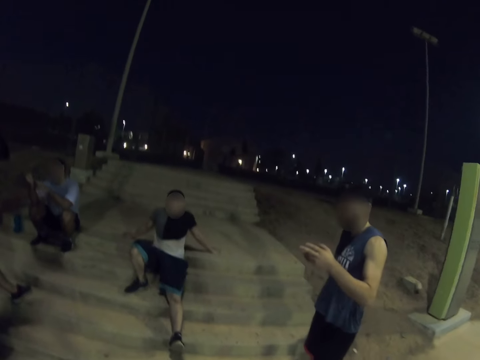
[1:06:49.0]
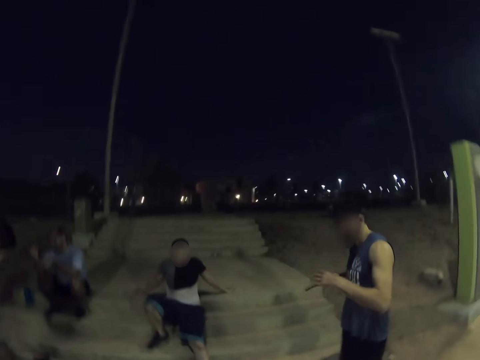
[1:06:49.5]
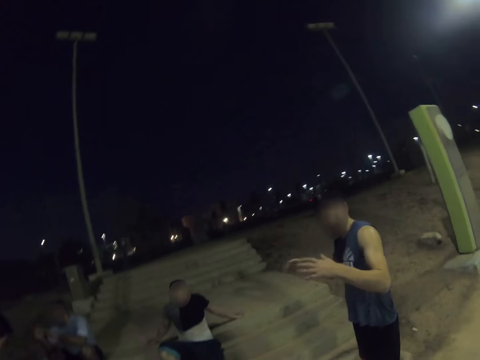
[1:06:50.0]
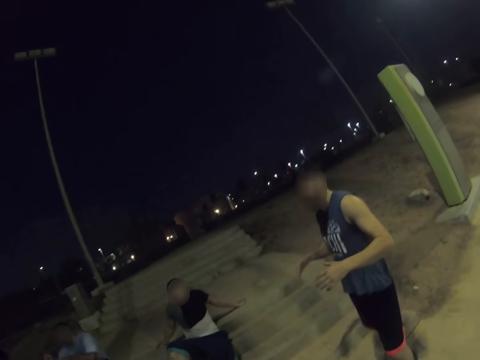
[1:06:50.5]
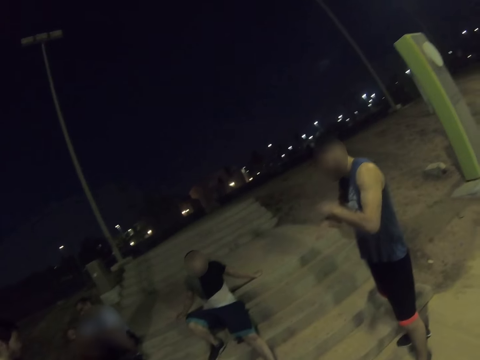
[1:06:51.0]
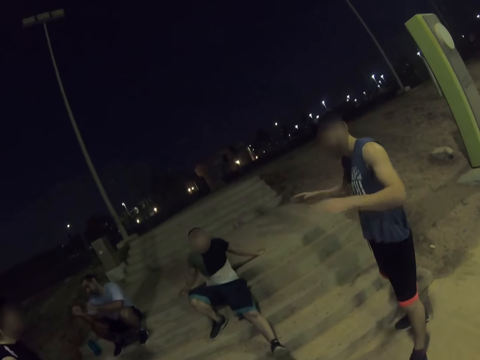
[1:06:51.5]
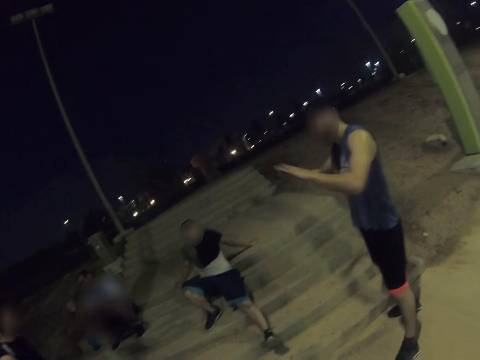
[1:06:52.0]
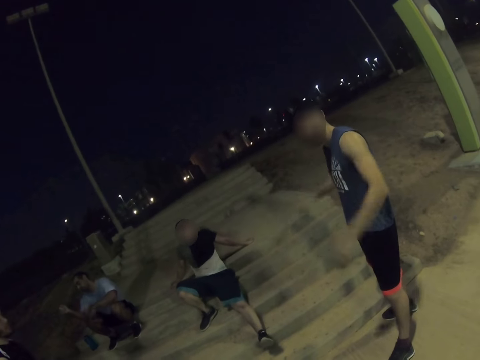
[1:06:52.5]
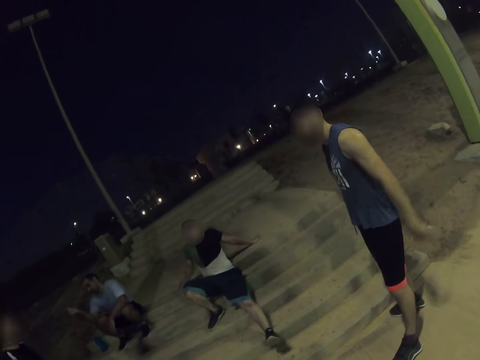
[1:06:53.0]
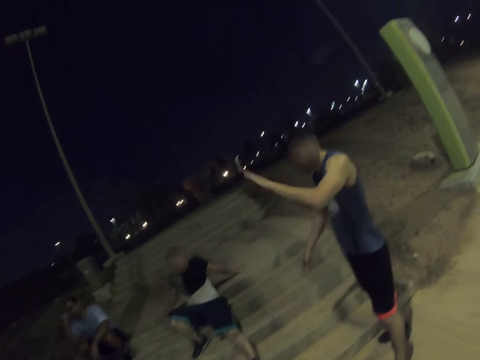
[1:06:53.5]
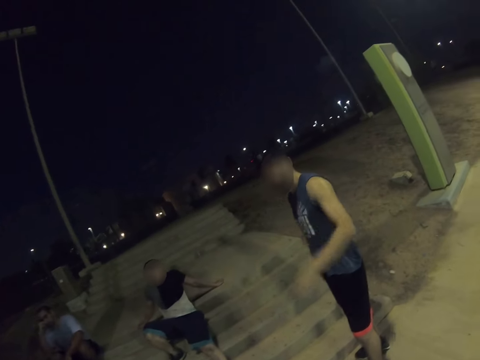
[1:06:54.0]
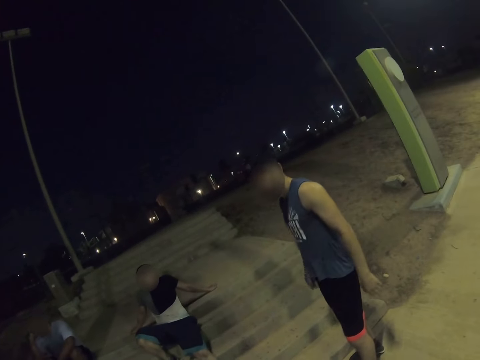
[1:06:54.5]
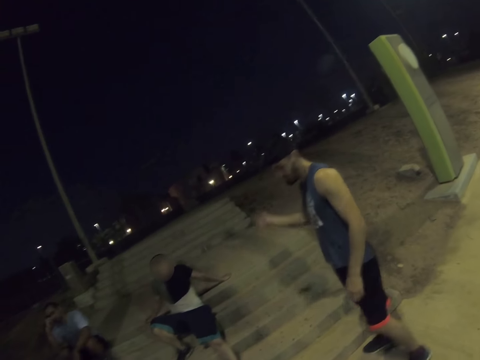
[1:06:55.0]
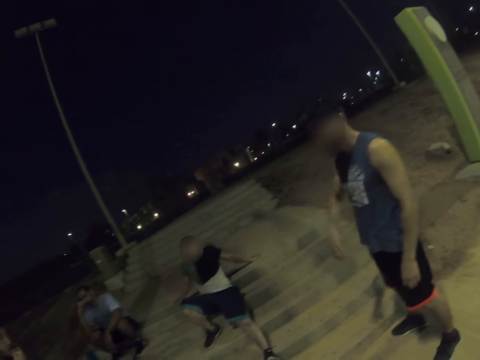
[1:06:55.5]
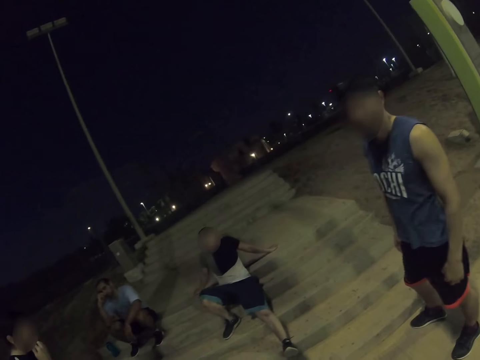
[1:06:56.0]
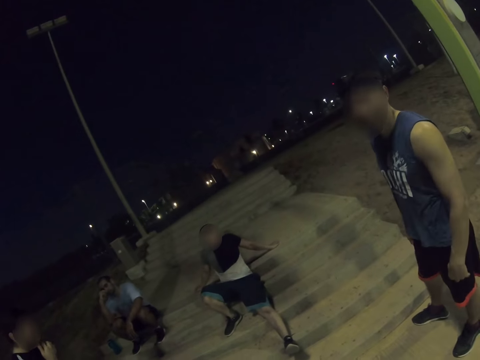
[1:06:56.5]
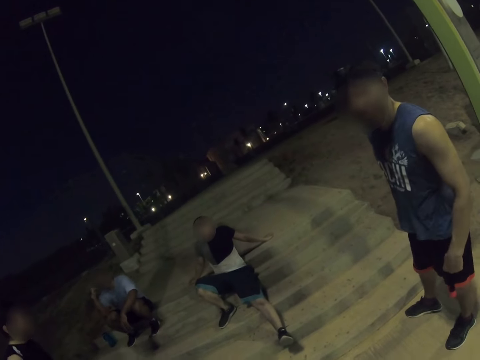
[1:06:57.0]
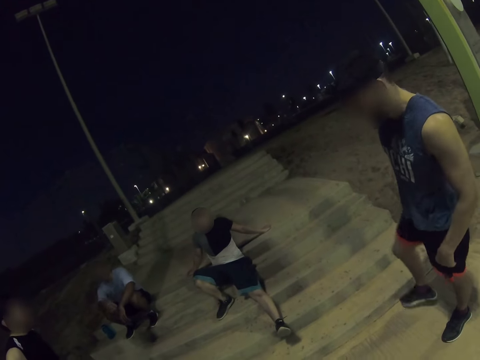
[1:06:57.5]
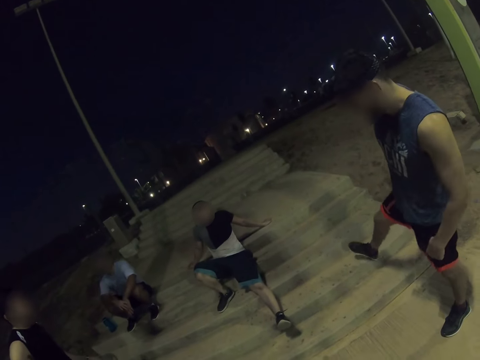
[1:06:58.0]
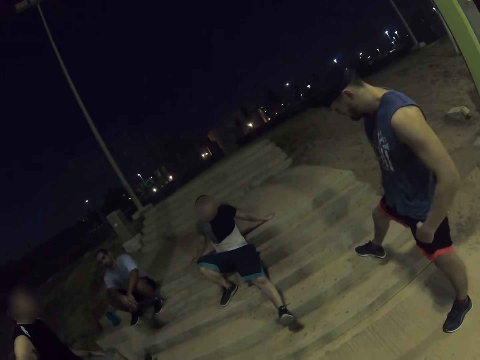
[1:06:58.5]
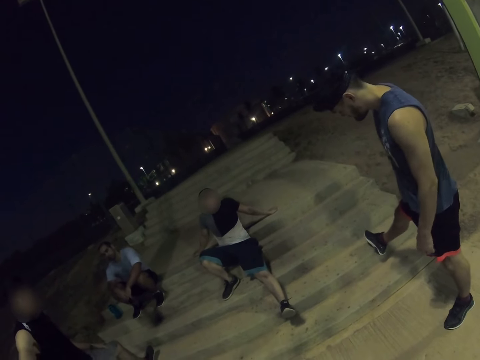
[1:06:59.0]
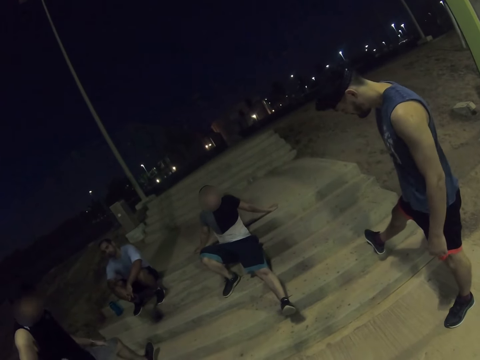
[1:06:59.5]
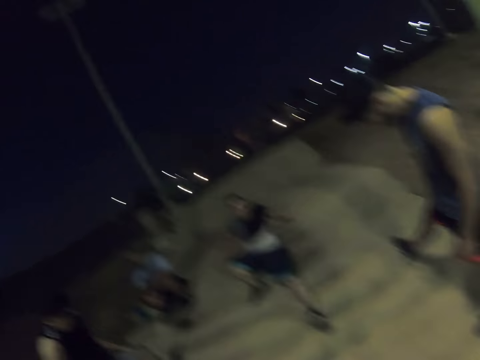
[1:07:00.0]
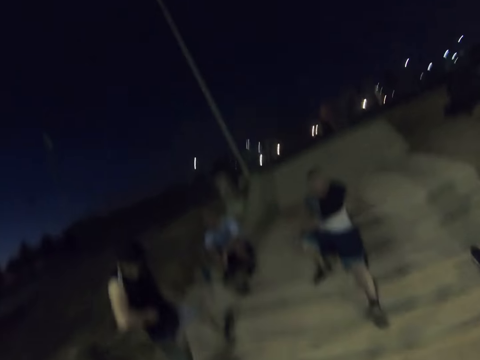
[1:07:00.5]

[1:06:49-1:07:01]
A man dialogues with the camera wearer. The man moves his hands side to side.

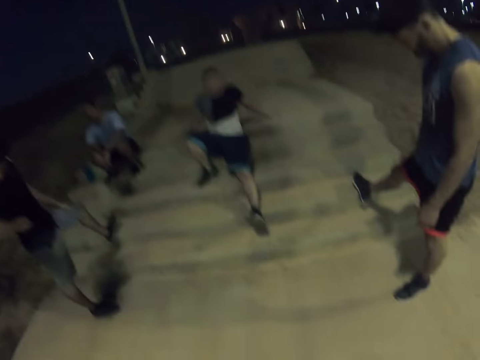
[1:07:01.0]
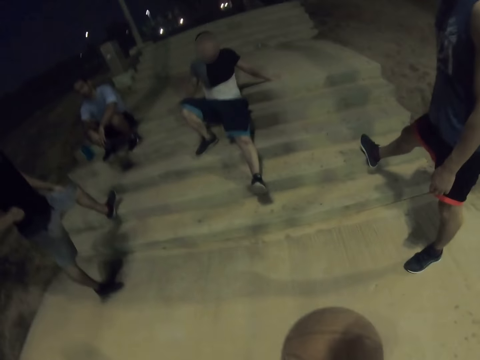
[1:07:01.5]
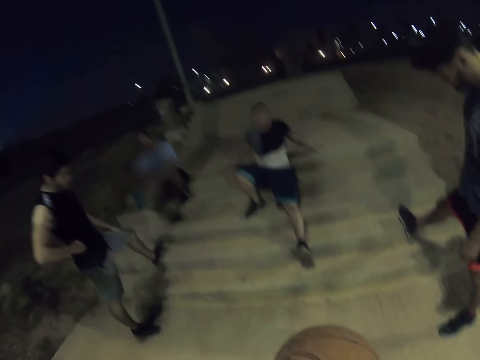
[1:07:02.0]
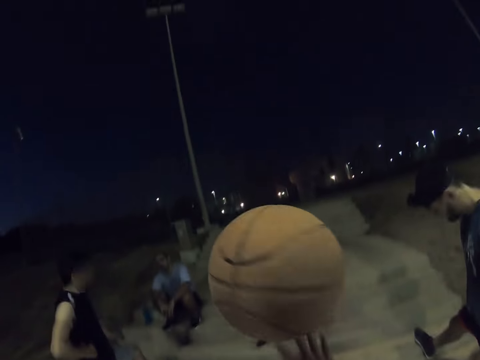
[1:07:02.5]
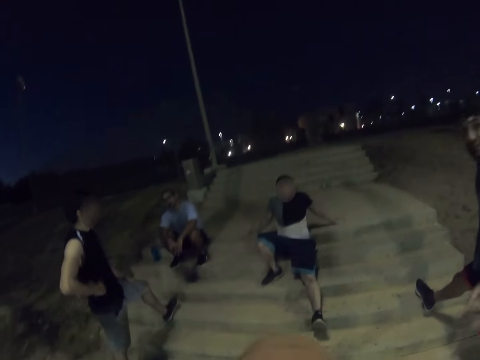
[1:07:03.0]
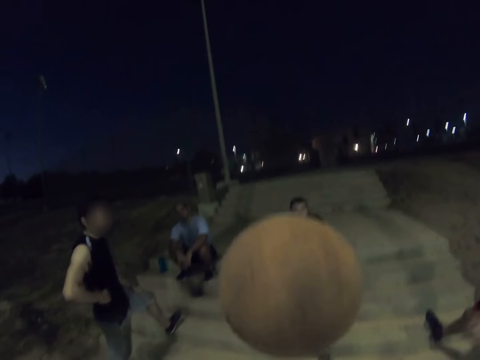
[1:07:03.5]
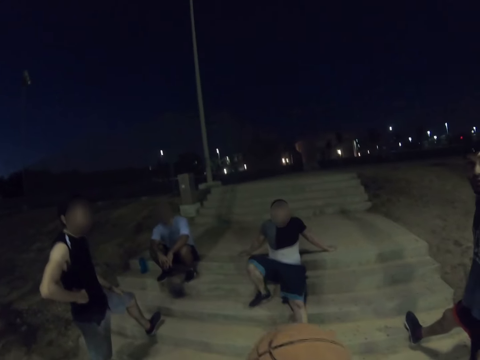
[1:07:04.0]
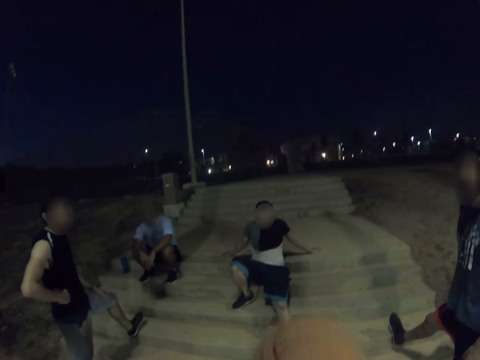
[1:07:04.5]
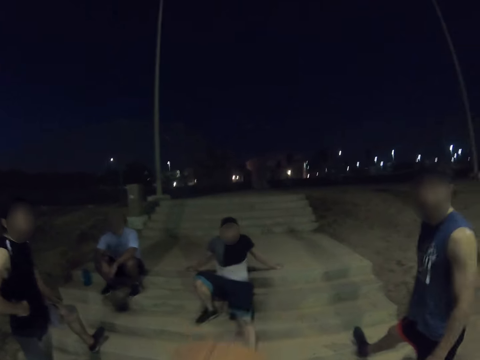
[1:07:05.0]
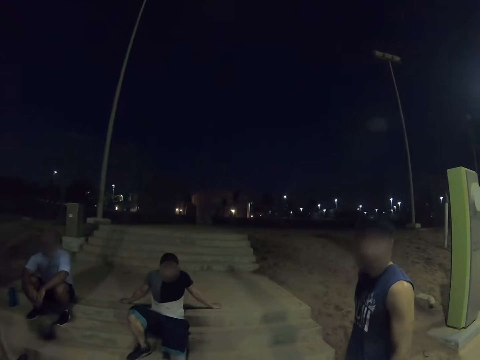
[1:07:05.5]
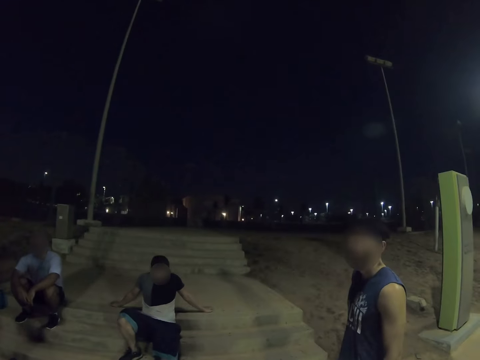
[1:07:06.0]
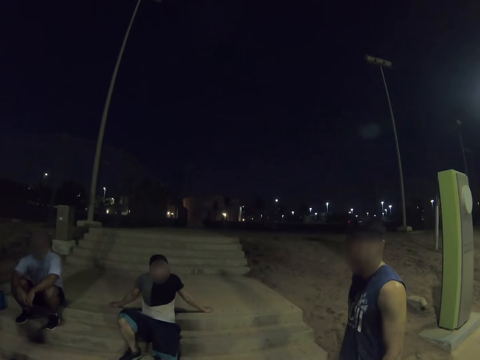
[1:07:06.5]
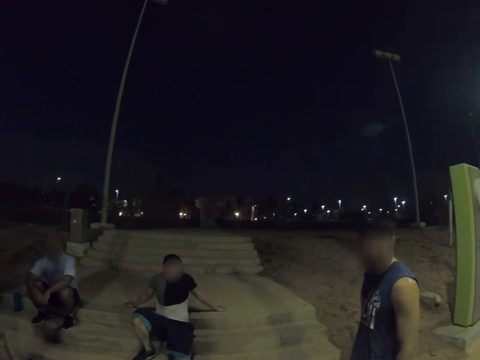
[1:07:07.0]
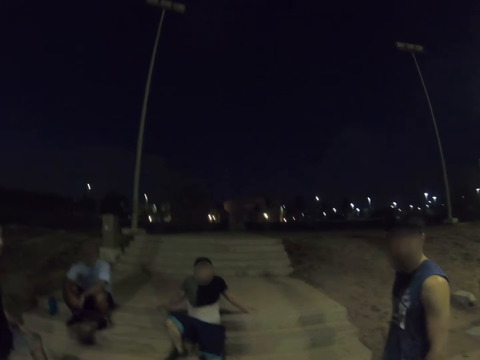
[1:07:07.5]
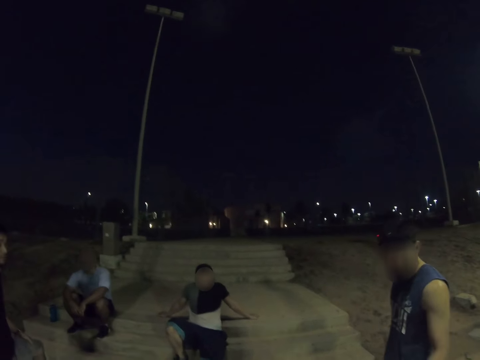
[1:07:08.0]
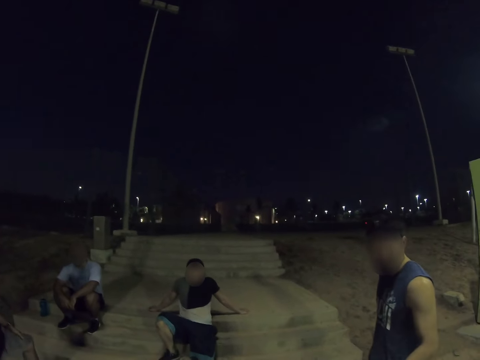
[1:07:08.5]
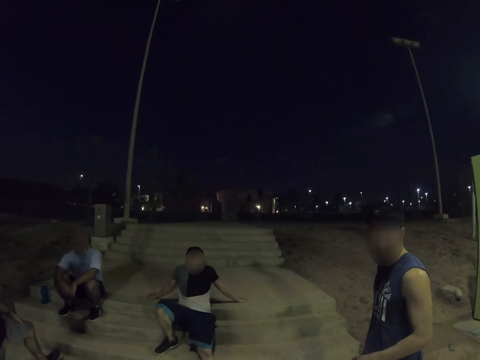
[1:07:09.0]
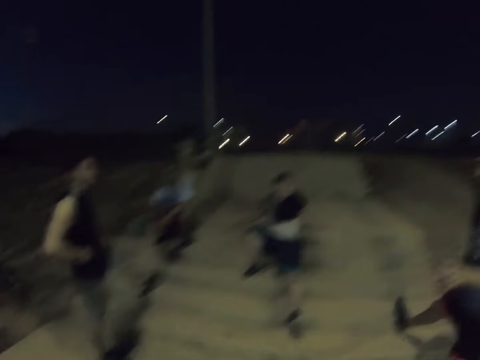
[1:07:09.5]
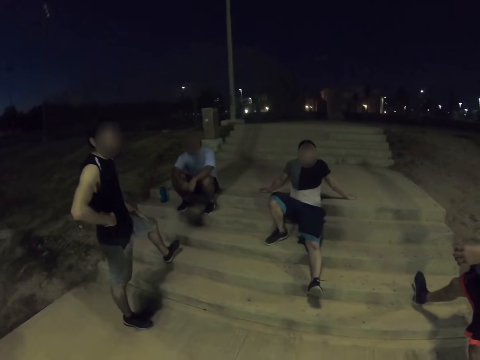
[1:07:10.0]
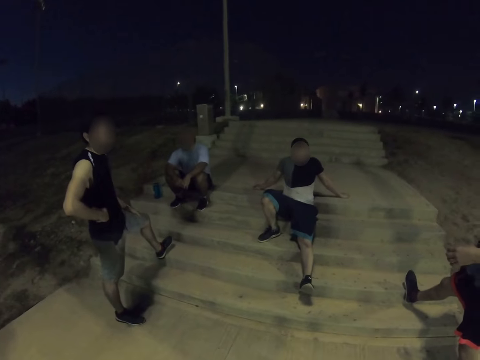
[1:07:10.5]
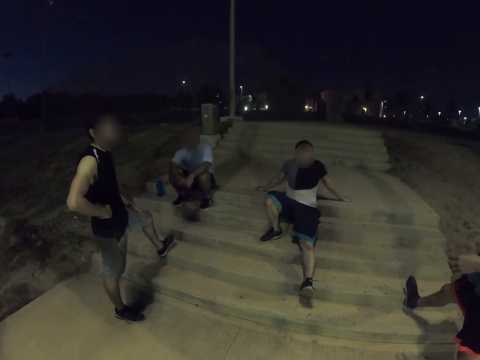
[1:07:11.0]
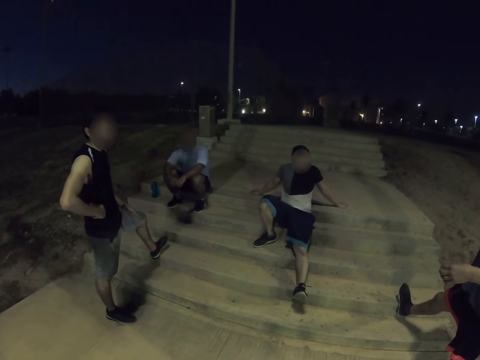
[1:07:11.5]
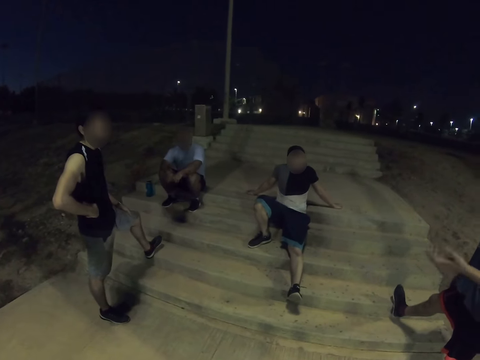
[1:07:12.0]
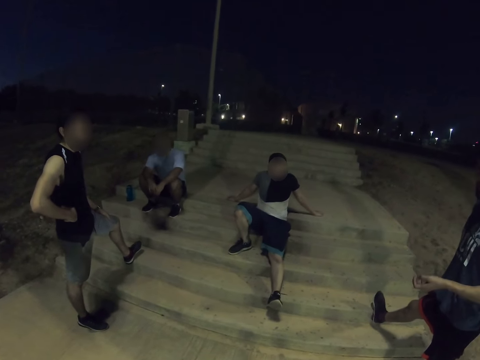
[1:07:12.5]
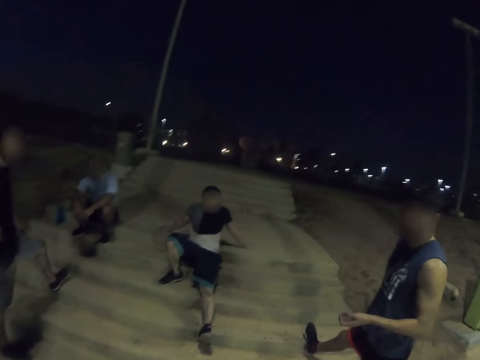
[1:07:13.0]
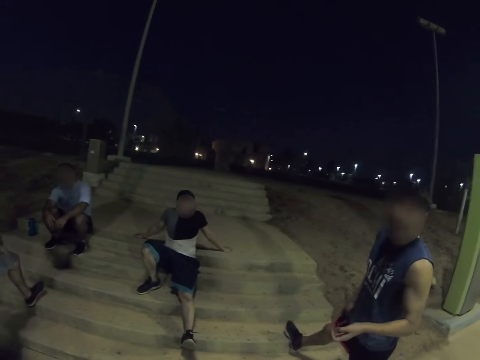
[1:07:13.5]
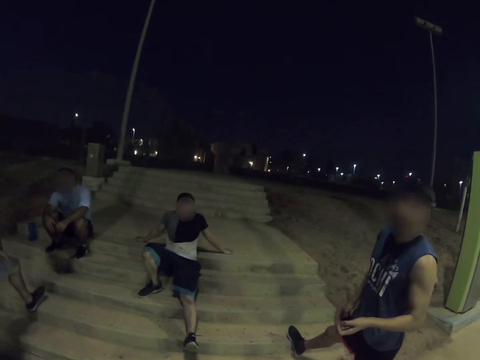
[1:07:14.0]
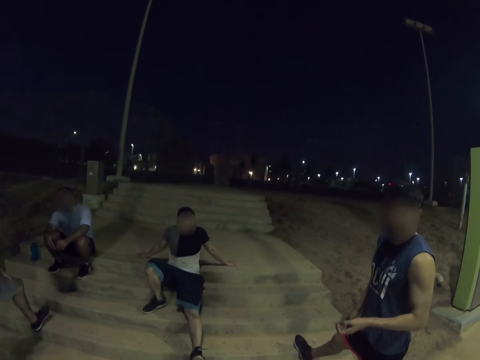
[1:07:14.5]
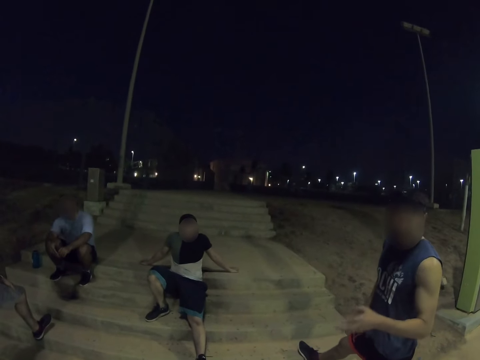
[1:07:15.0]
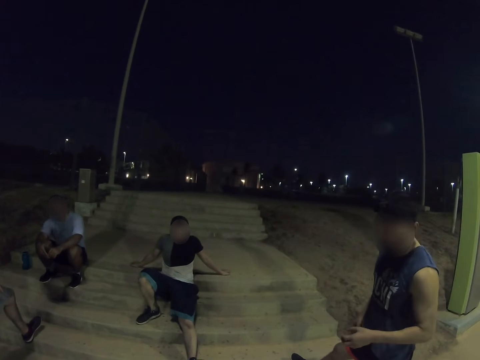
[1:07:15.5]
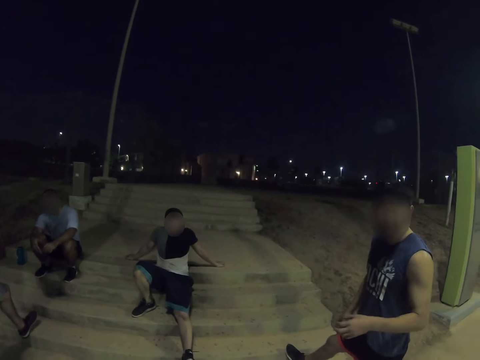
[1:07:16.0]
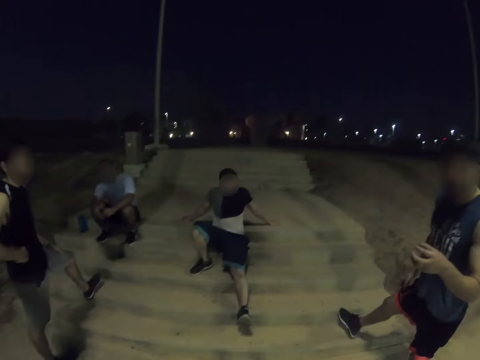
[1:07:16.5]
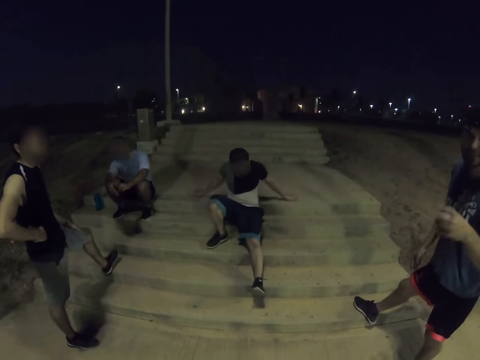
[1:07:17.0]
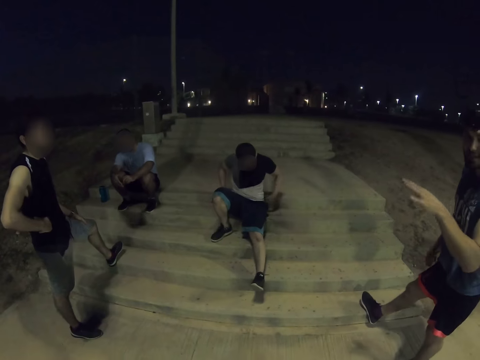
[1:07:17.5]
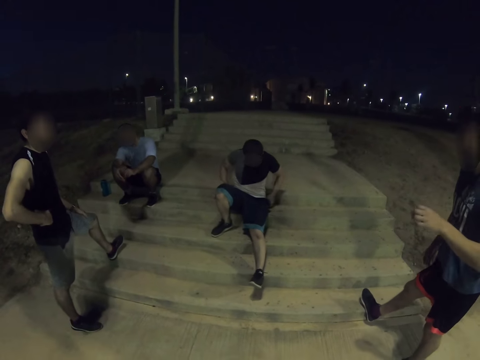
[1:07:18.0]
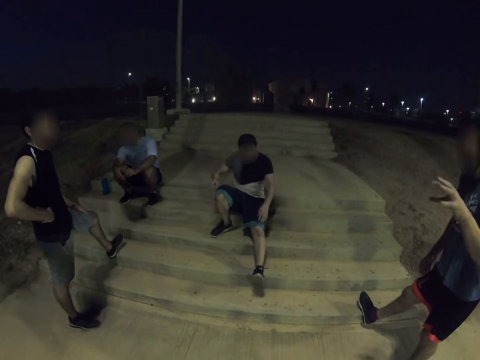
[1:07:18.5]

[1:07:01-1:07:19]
The camera wearer flips a ball. He spins the ball on his hand. A man dialogues with the camera wearer. The camera wearer dialogues with another man. The first man dialogues with the camera wearer.
